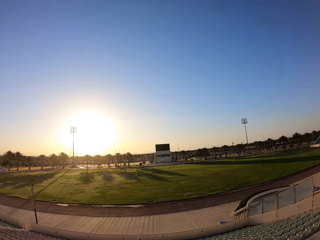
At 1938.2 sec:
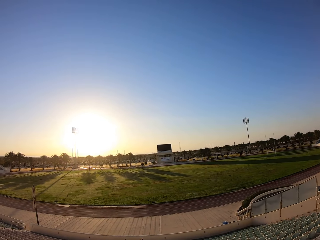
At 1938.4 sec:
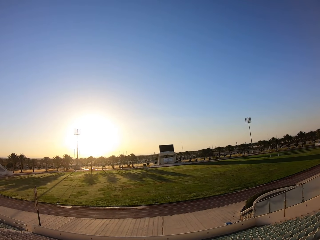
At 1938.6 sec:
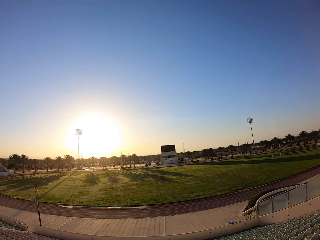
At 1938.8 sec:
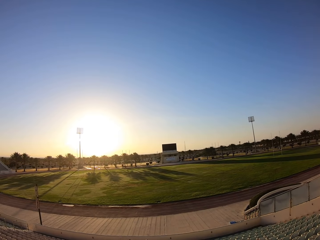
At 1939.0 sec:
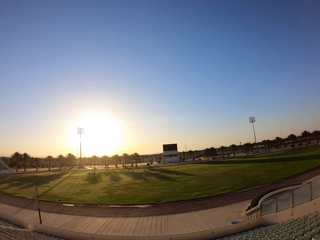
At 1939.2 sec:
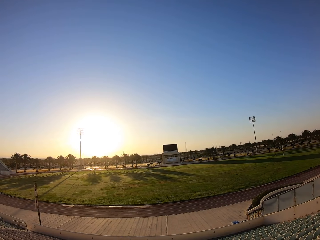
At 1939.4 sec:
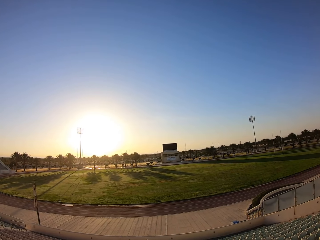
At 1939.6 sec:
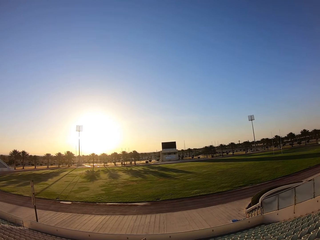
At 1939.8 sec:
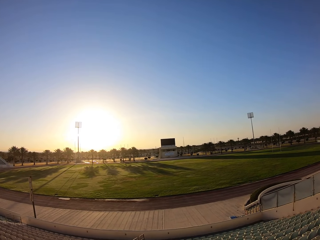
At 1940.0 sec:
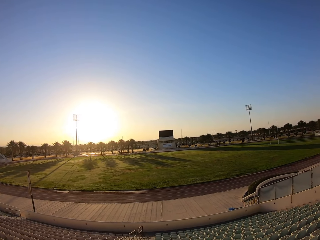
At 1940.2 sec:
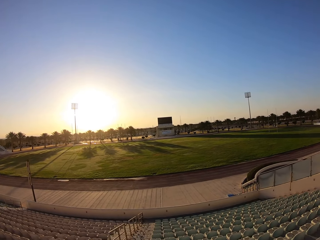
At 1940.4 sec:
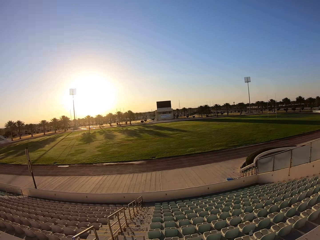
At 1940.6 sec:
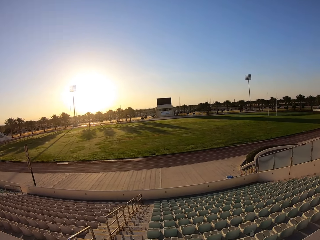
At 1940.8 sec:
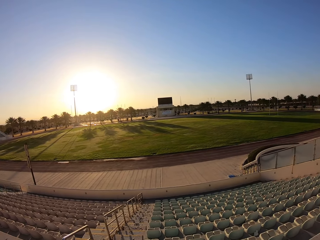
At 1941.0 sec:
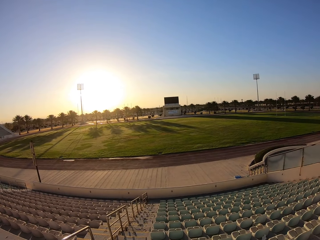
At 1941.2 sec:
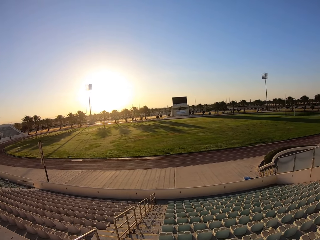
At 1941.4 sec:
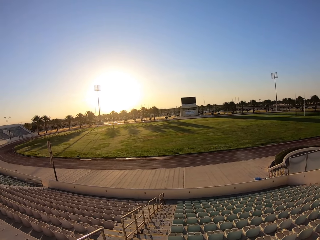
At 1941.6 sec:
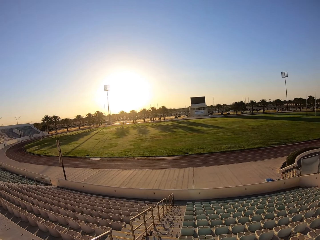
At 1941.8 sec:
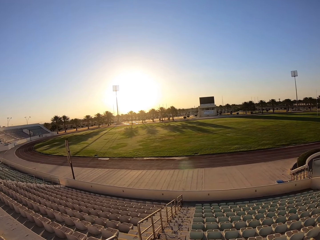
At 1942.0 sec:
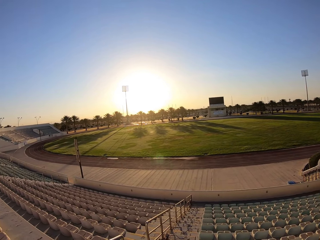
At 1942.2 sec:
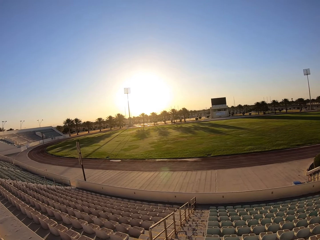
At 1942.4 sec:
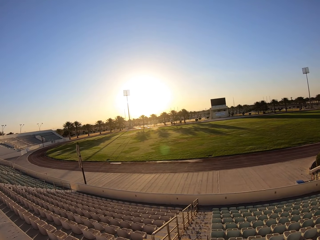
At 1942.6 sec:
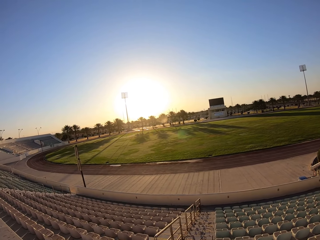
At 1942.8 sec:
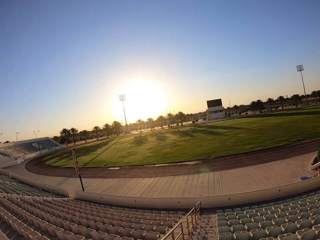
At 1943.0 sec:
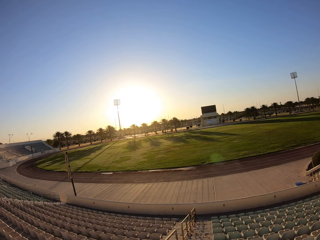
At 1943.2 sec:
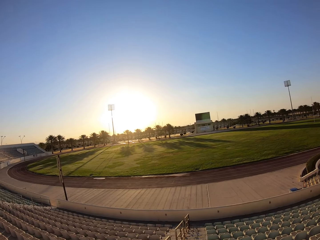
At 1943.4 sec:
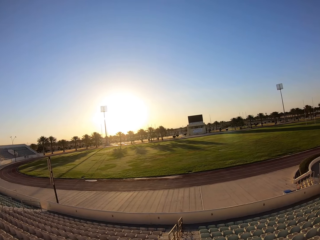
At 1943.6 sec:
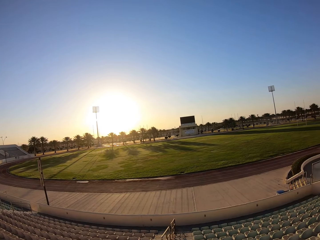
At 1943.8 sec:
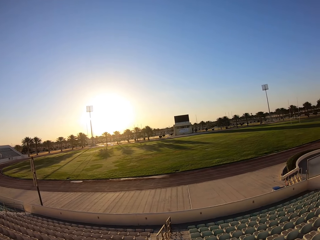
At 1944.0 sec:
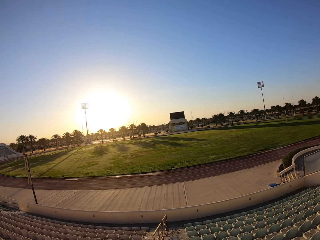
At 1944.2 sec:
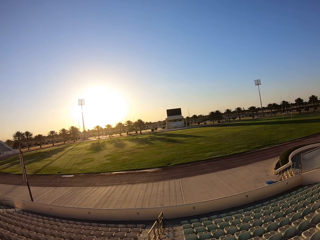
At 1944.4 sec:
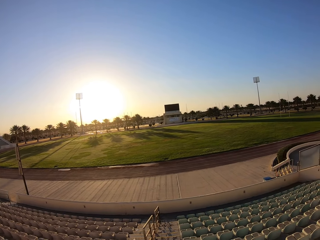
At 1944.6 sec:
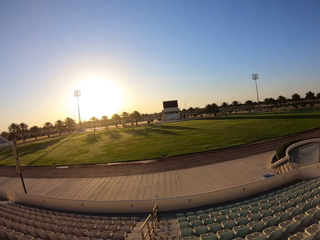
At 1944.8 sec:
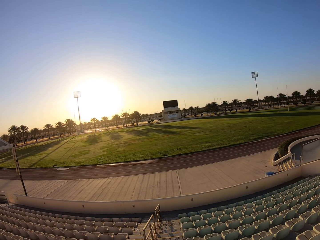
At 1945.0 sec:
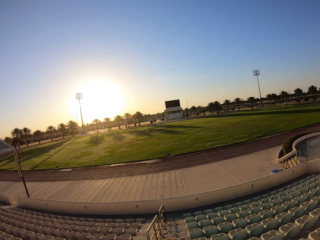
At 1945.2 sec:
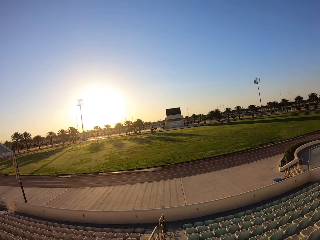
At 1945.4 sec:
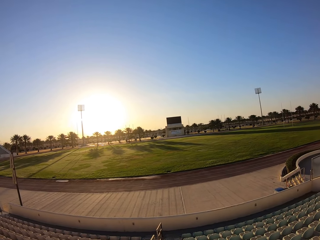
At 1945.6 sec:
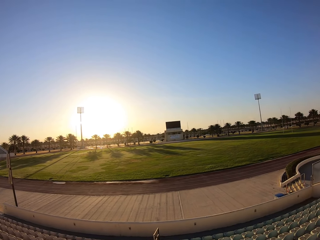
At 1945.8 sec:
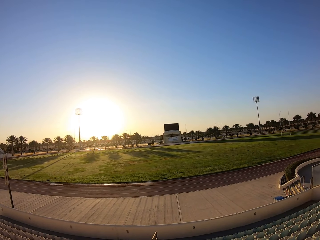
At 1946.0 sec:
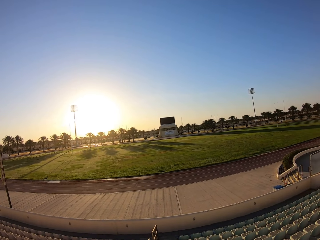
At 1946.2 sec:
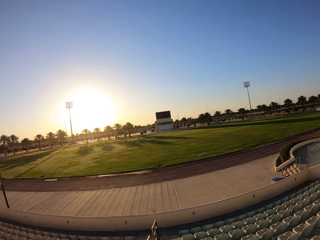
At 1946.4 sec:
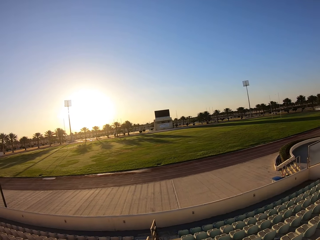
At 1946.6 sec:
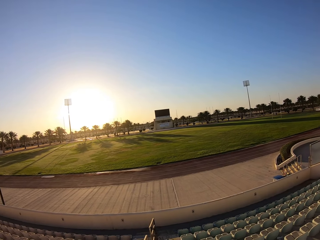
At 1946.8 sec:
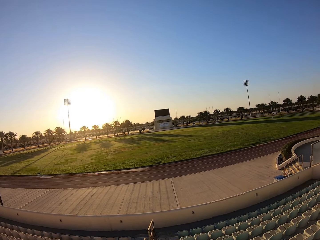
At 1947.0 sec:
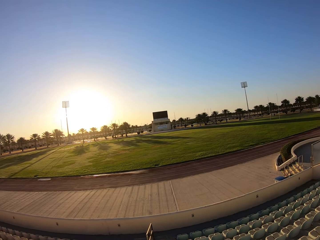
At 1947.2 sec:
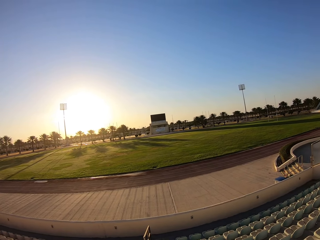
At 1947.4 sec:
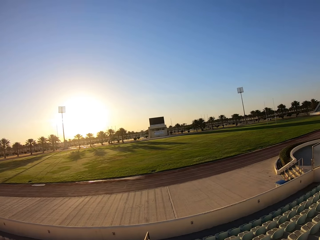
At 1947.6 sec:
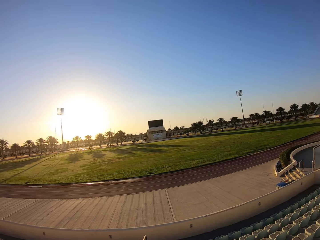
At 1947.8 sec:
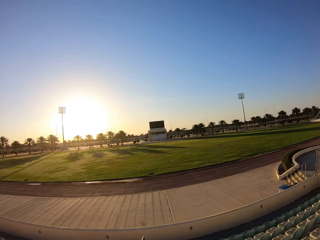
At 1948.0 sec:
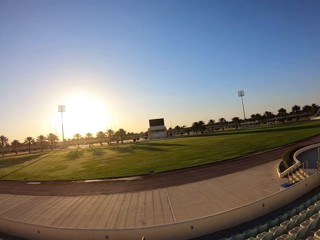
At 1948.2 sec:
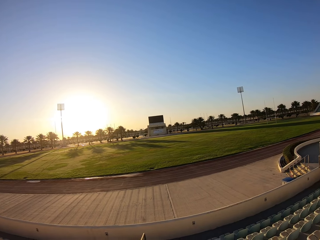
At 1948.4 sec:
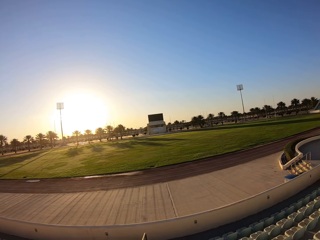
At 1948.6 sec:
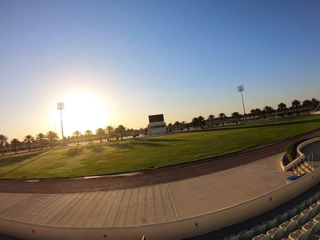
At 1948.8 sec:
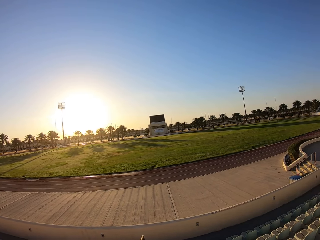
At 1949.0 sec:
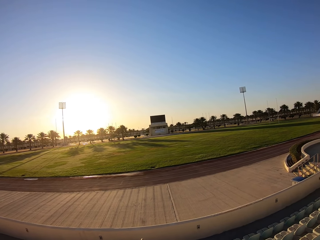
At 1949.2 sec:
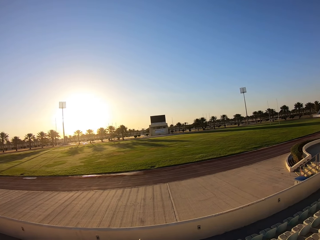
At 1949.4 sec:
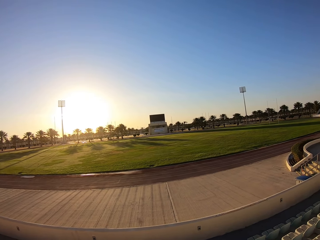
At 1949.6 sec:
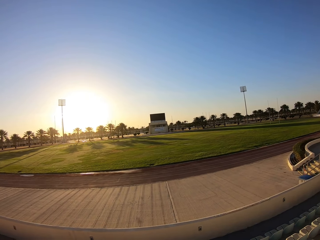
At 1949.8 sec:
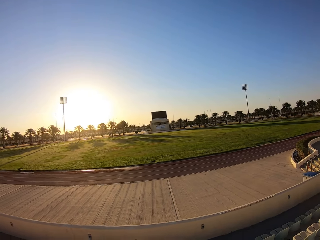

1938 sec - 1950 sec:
The camera wearer looks around the stadium. They walk around the stadium.

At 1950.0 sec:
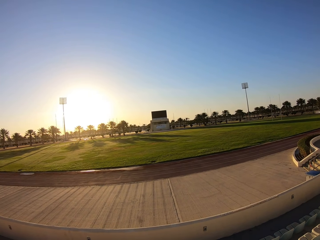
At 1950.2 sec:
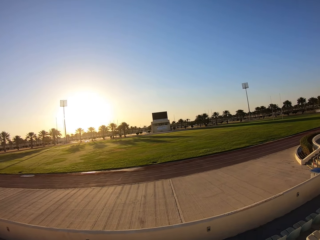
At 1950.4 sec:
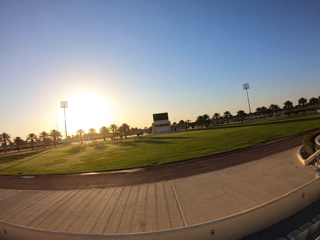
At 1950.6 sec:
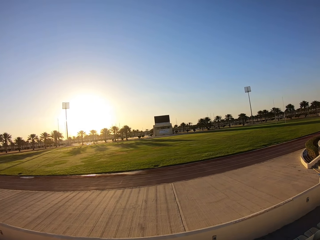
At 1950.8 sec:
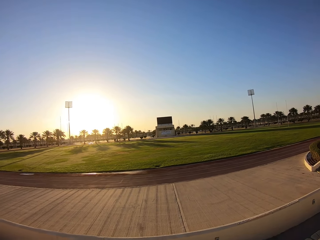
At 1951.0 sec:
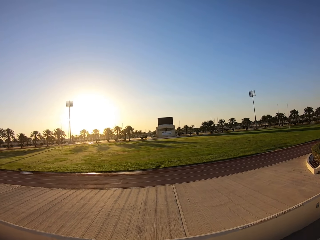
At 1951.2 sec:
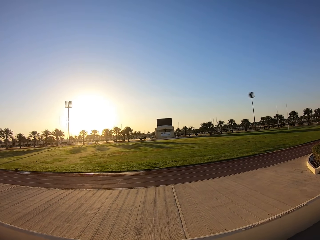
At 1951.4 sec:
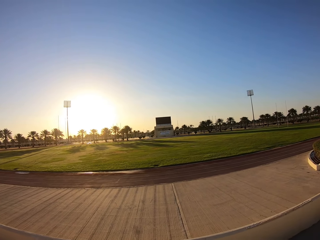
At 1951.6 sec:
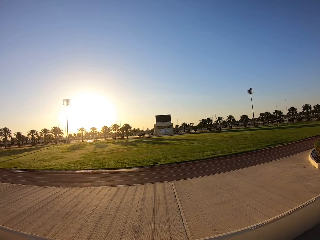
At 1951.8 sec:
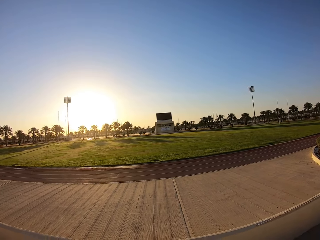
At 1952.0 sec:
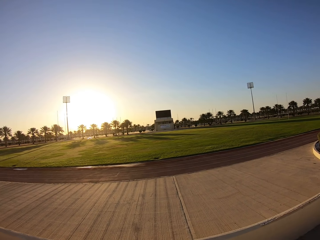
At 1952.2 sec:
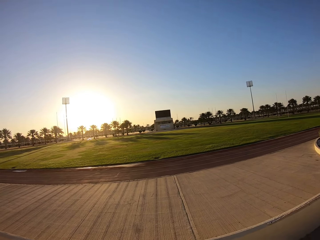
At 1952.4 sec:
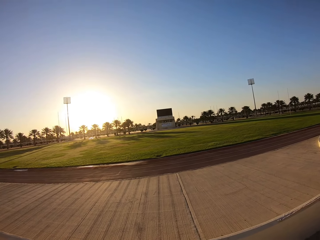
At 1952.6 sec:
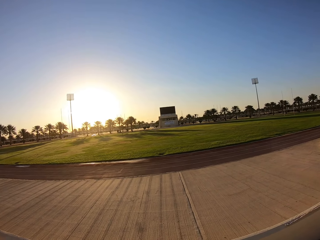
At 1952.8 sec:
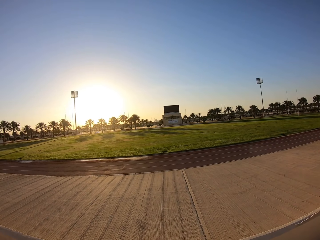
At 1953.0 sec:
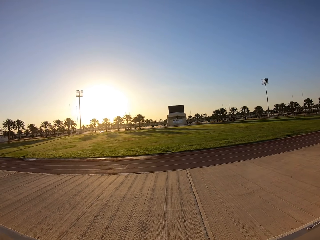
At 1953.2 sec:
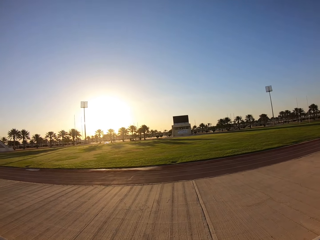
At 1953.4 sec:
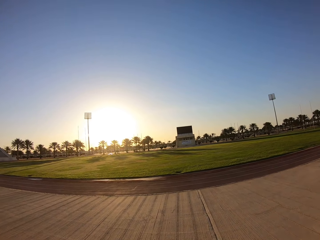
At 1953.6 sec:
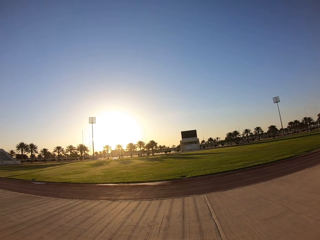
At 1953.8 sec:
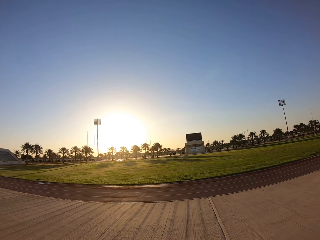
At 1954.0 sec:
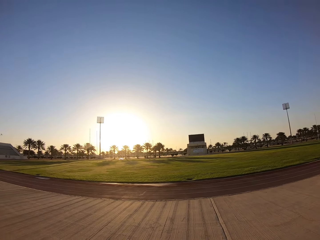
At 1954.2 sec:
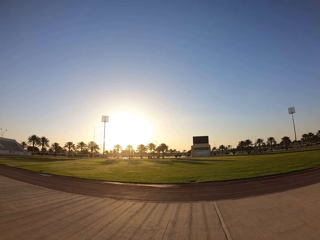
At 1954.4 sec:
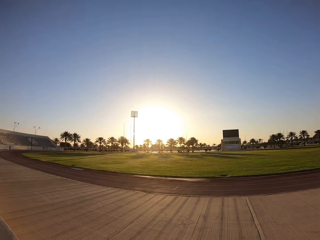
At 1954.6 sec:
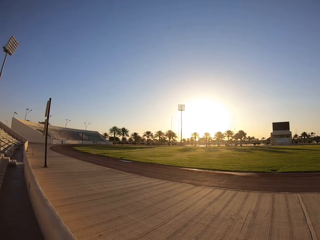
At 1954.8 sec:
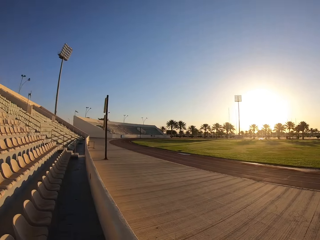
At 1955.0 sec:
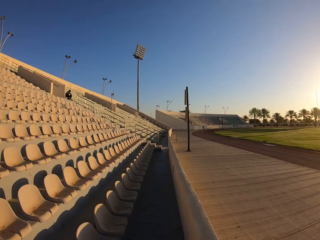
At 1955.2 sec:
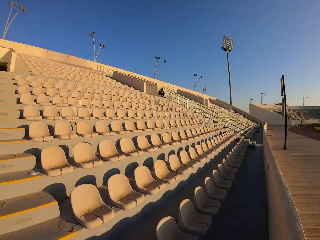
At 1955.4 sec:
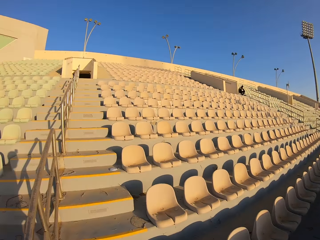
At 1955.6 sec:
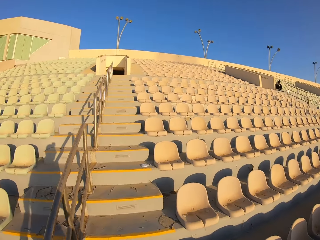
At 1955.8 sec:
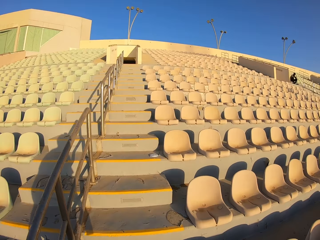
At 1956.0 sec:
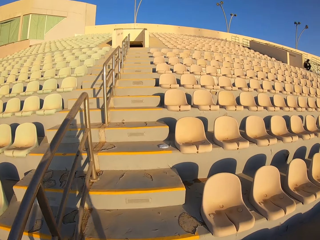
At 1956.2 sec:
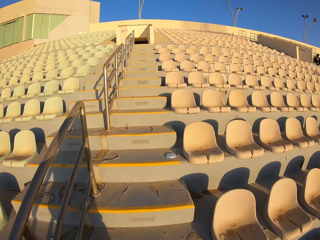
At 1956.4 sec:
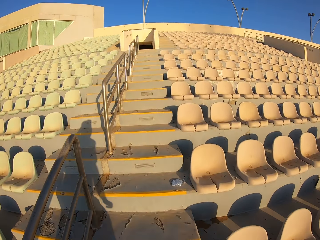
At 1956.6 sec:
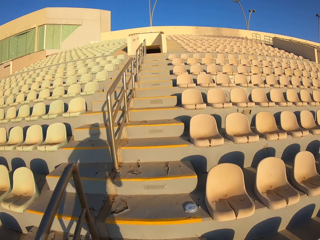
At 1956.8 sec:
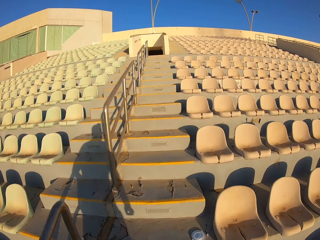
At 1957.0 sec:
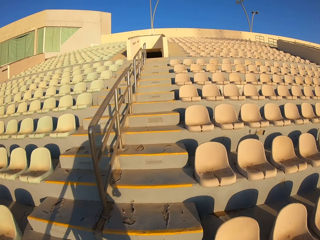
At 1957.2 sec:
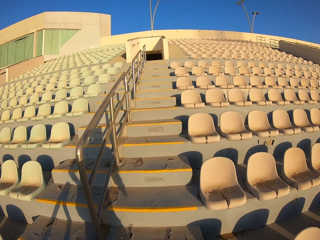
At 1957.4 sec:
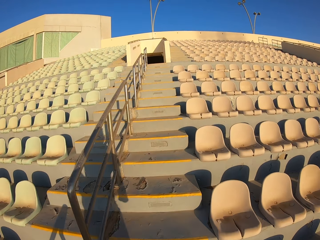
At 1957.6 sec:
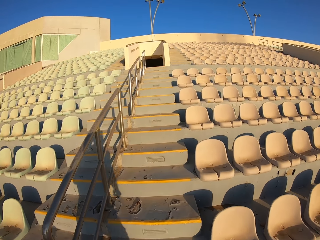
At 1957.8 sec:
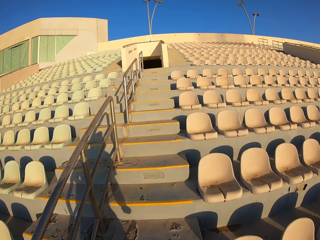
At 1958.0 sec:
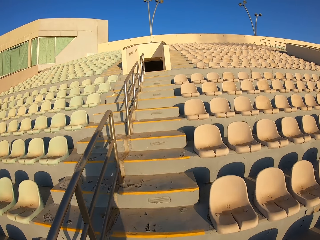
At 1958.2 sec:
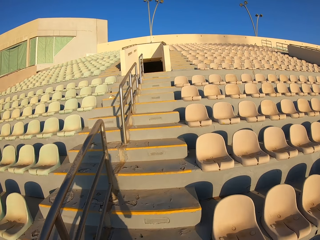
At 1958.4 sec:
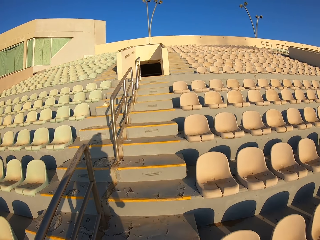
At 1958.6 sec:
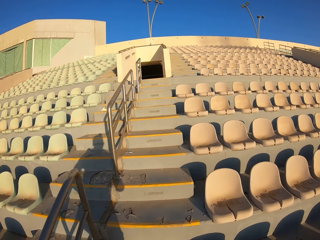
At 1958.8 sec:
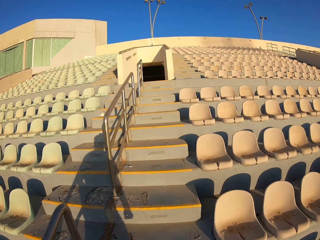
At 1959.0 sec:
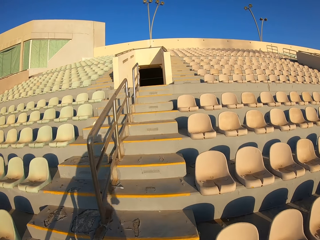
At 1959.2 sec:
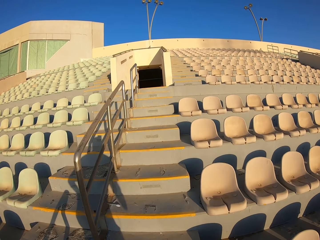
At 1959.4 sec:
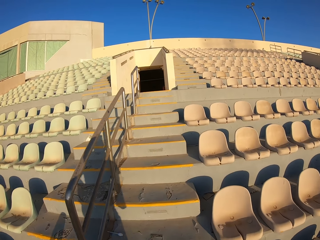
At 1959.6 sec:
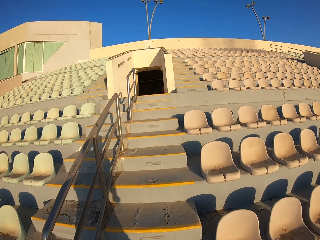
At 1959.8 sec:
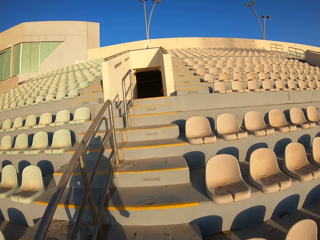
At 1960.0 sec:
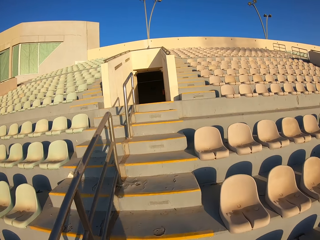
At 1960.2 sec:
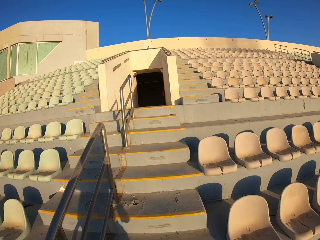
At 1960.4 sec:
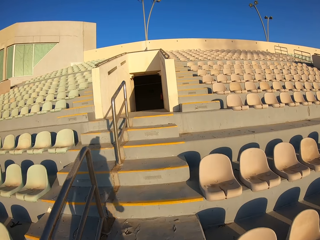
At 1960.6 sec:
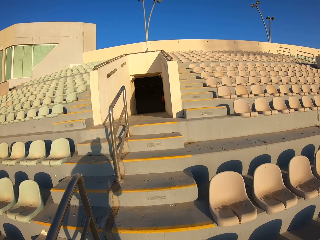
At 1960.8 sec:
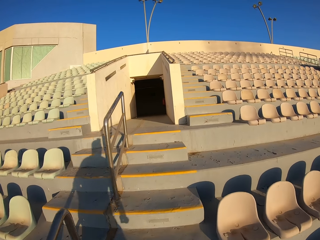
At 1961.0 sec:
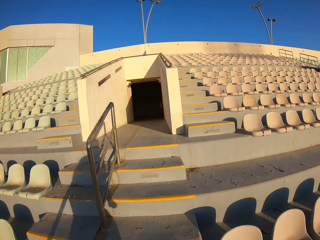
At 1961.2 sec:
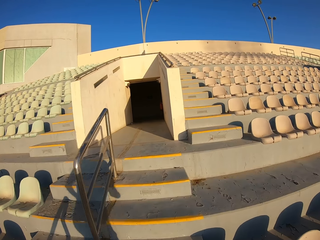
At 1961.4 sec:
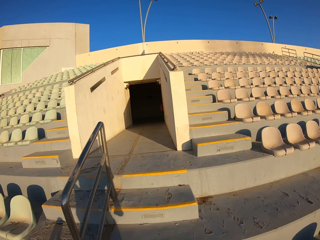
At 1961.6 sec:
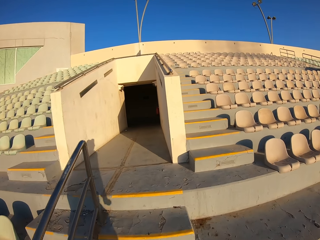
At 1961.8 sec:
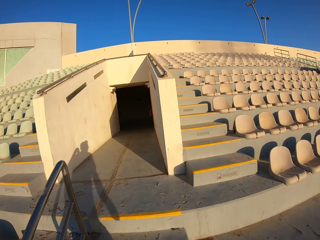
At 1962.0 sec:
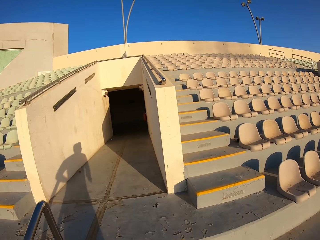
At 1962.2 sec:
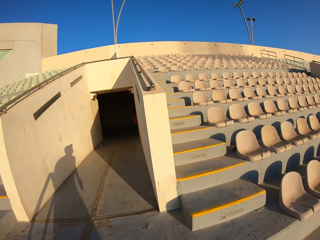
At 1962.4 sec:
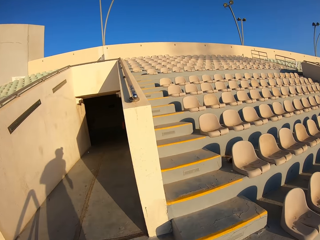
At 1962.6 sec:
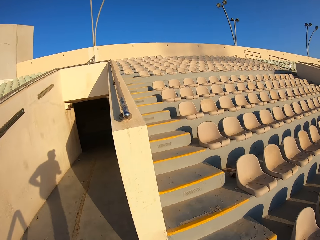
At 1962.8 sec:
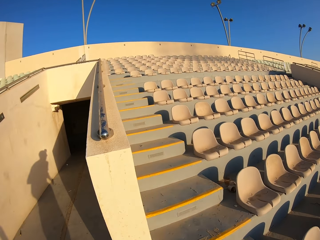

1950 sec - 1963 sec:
The camera wearer jogs up the stairs.
